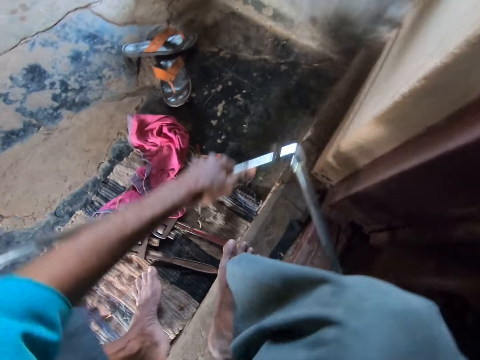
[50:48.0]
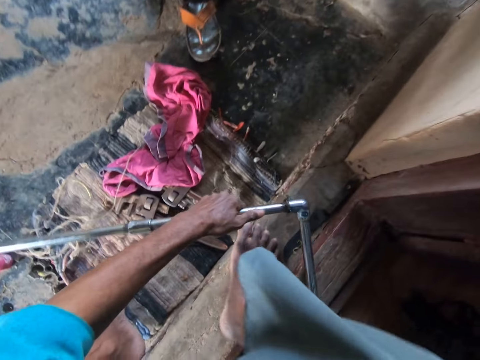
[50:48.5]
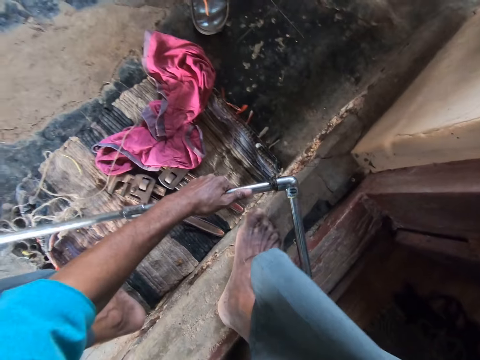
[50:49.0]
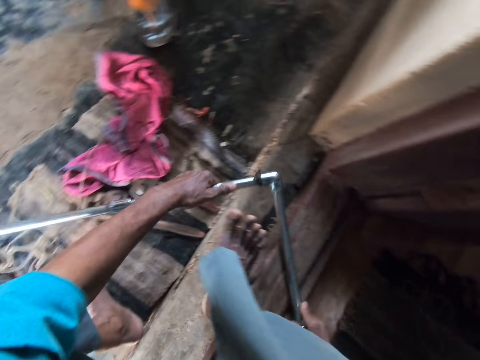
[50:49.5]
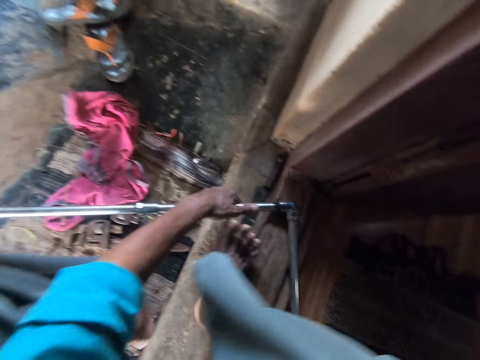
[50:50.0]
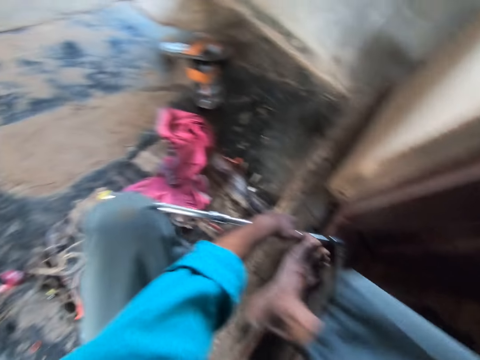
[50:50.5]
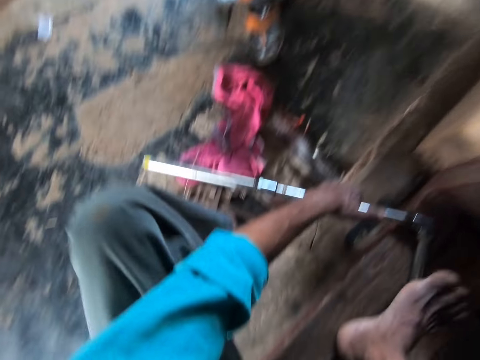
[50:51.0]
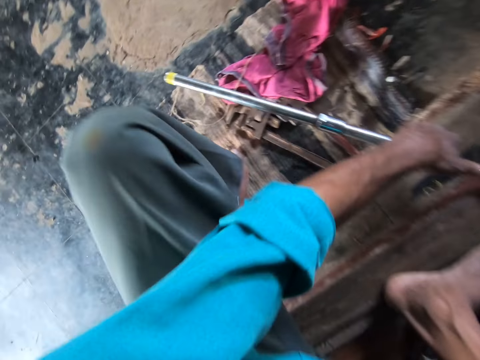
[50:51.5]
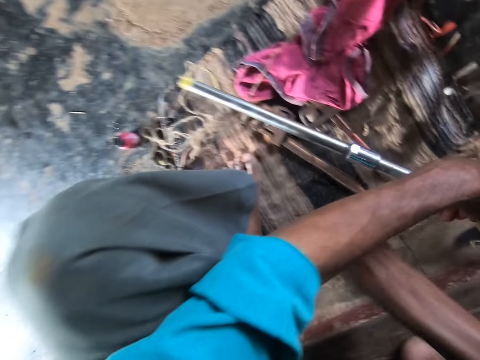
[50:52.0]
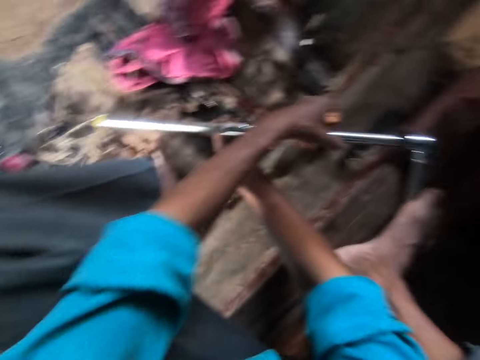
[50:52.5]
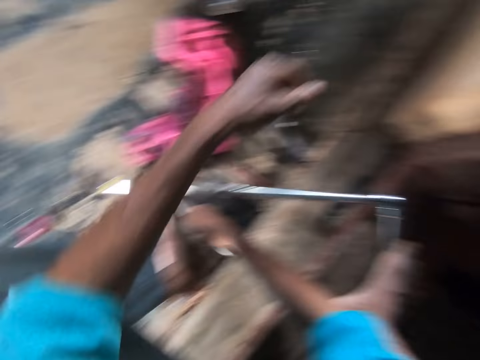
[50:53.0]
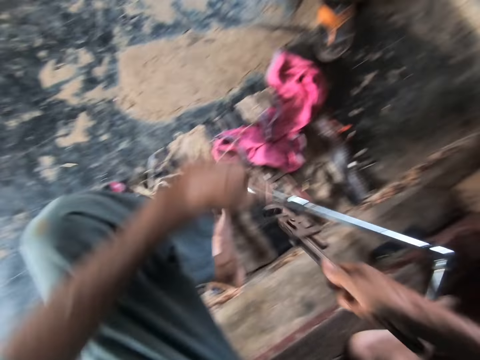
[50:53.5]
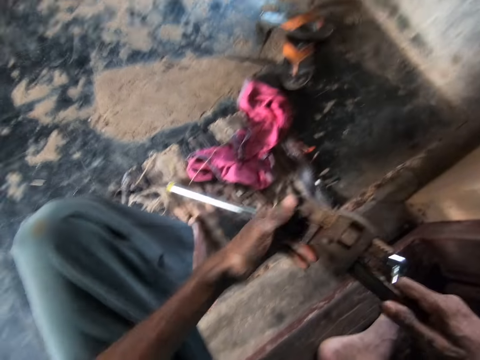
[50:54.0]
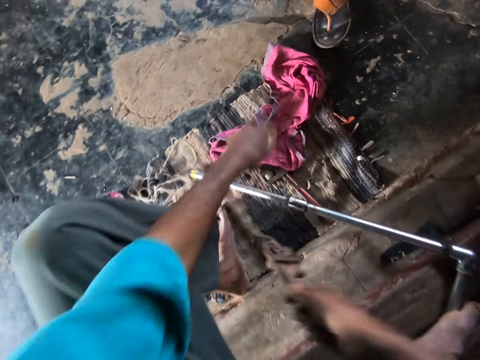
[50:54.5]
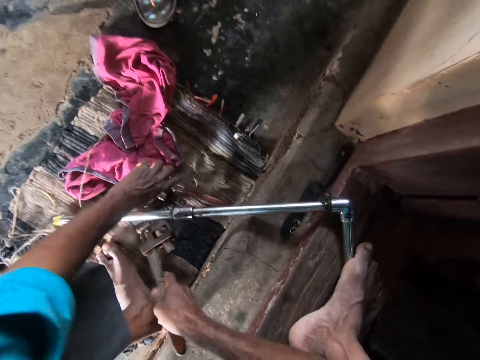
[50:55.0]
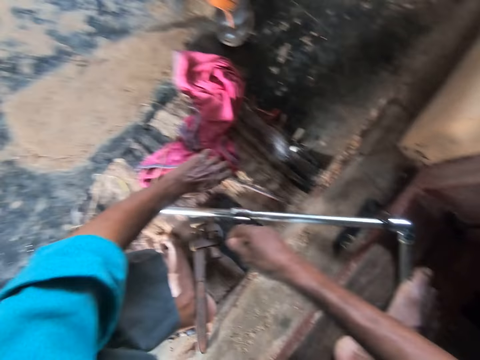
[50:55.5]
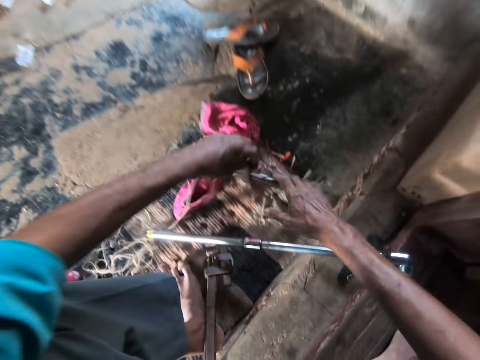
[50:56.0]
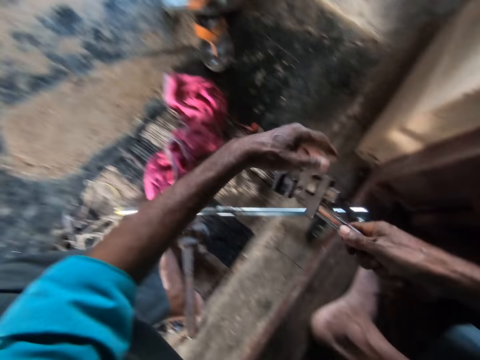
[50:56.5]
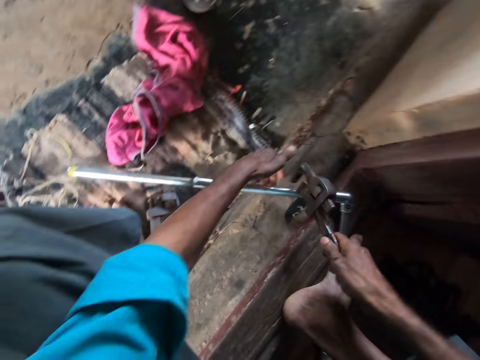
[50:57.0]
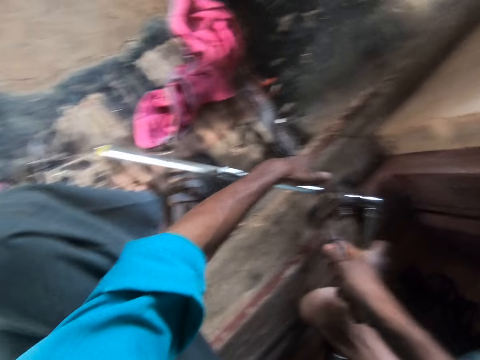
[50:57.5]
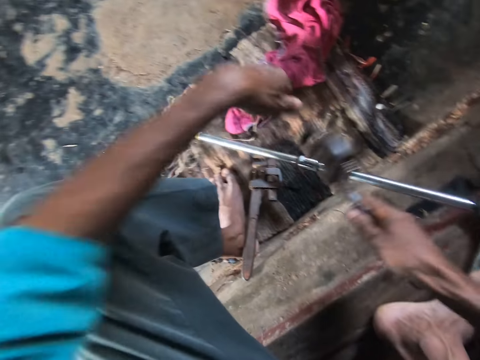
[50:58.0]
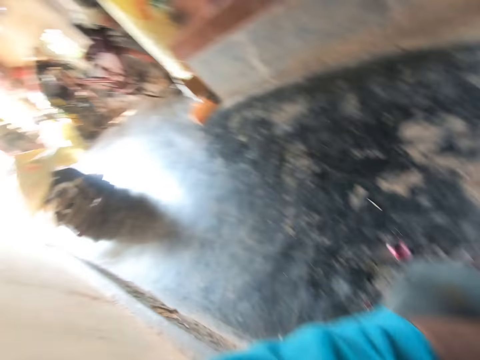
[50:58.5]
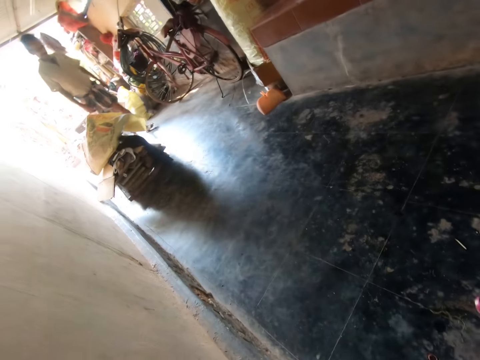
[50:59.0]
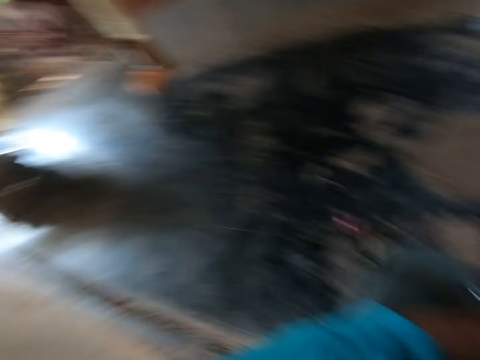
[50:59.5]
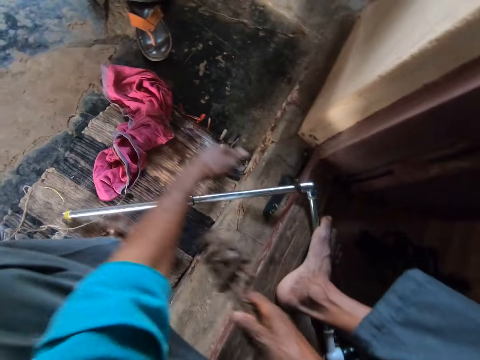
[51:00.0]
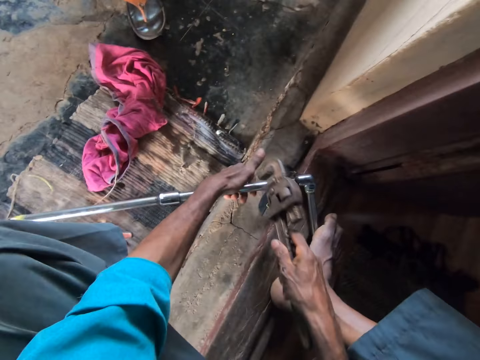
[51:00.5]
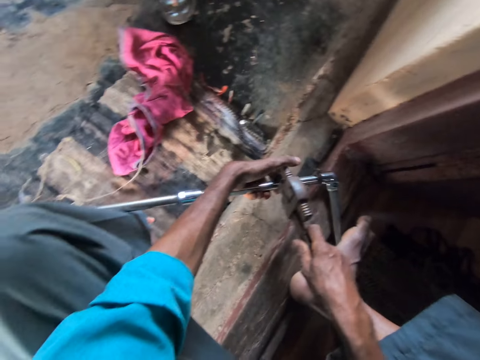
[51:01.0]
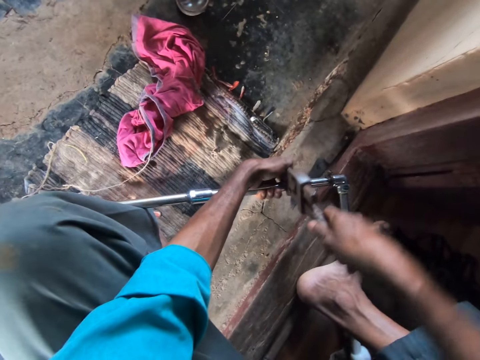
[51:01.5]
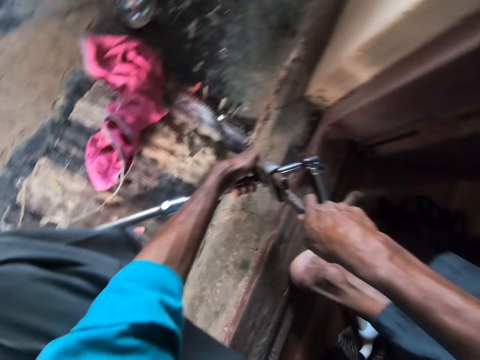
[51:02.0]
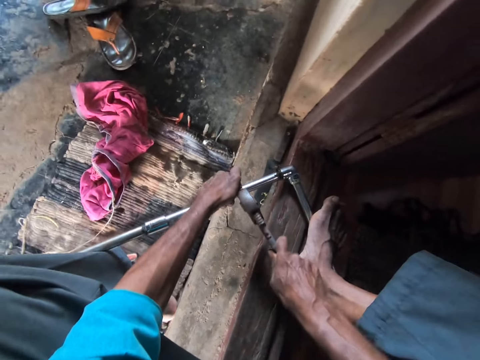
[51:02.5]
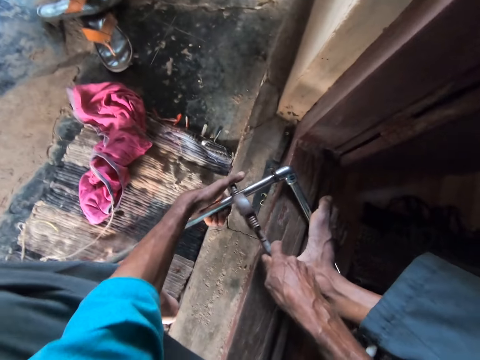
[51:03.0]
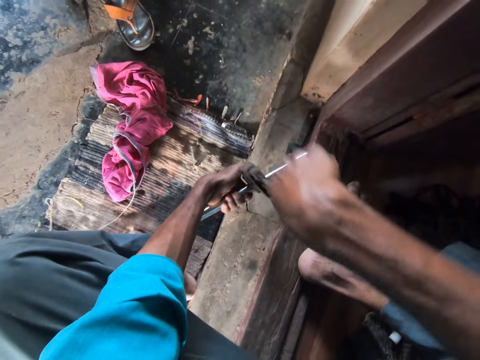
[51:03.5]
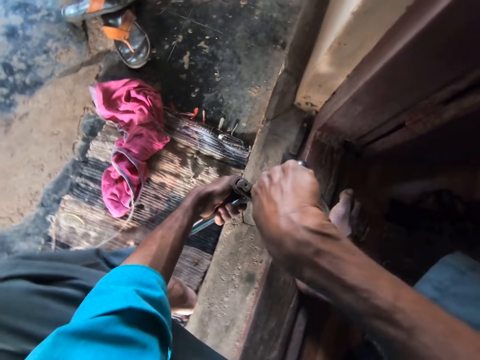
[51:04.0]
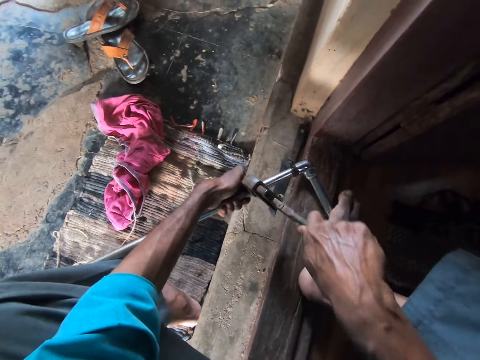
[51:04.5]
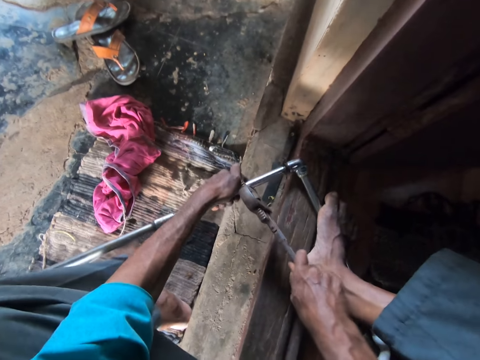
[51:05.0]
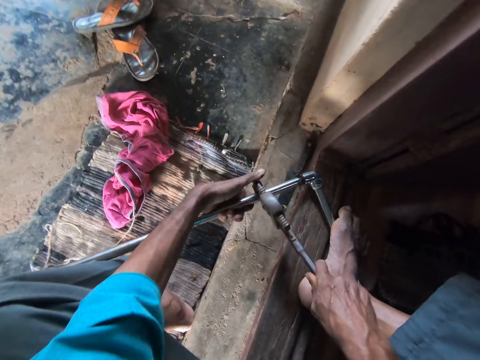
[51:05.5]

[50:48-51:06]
The camera wearer places the pipe down with both hands. He moves the pipe with both hands. He places his right foot over the torque wrench. He steps on the pipe. He grabs a pipe wrench from the floor with his right hand. He touches the pipe wrench with his left hand. He drops the pipe wrench on the floor. He grabs the pipe wrench from the floor with his left hand. He passes the pipe wrench to his right hand. He grabs the pipe with the pipe wrench in his right hand. He drops the pipe wrench on the floor with his right hand. He looks around. He grabs the pipe wrench from the floor with his right hand. He lifts the pipe with his left hand. He grabs the pipe with the pipe wrench in his right hand. He tightens the pipe with the pipe wrench in his right hand.

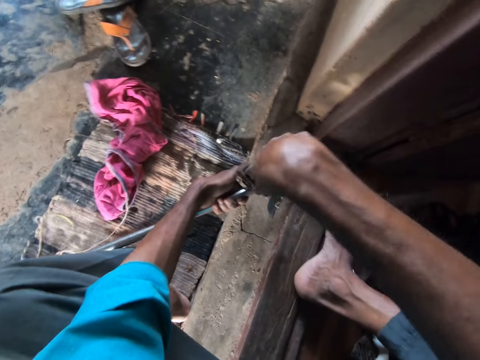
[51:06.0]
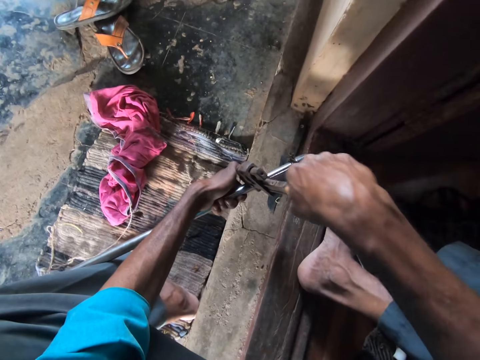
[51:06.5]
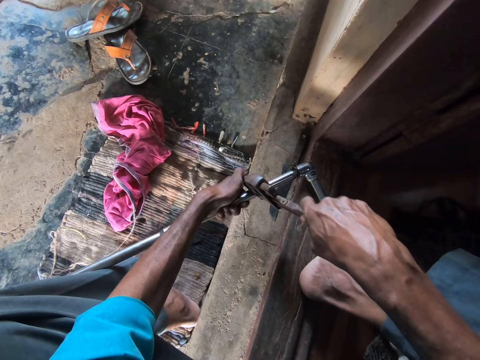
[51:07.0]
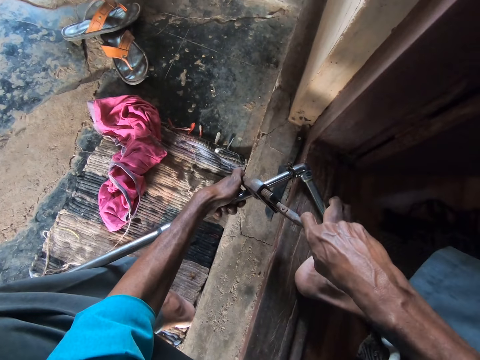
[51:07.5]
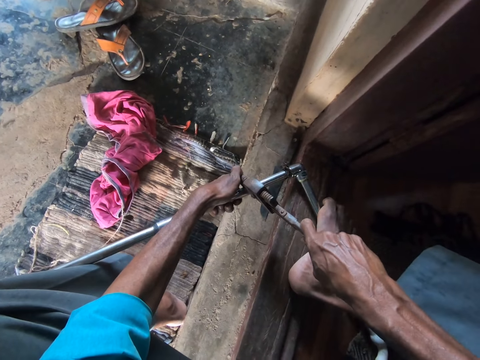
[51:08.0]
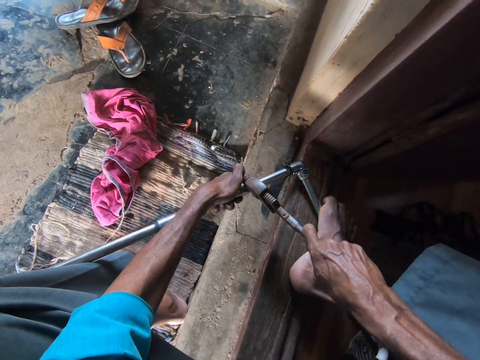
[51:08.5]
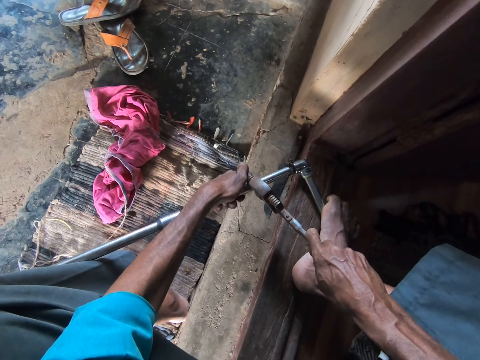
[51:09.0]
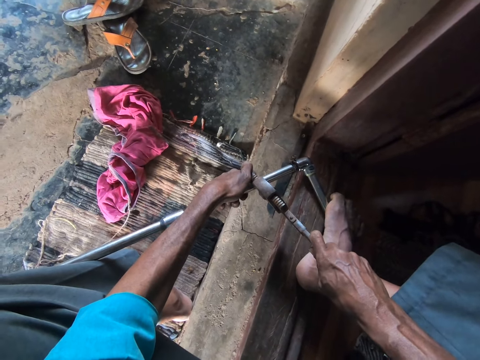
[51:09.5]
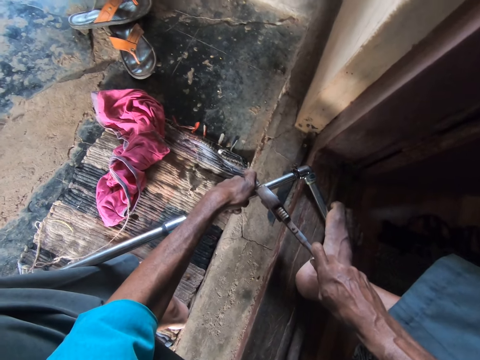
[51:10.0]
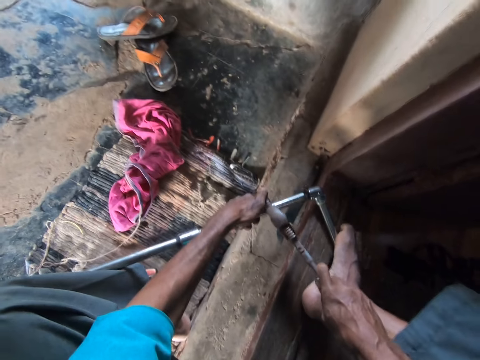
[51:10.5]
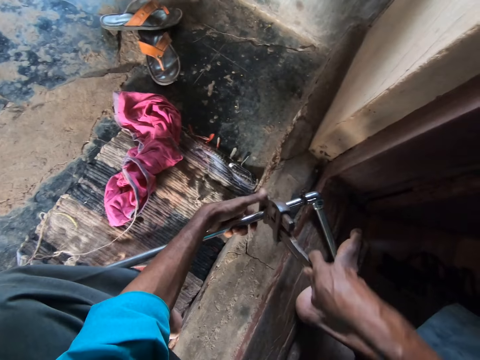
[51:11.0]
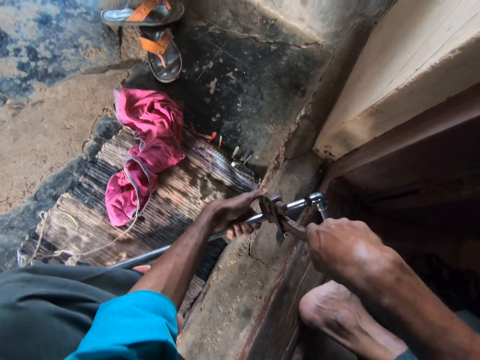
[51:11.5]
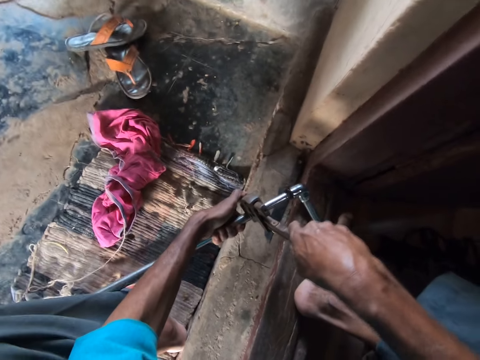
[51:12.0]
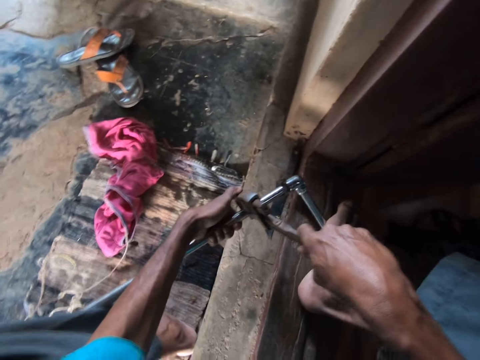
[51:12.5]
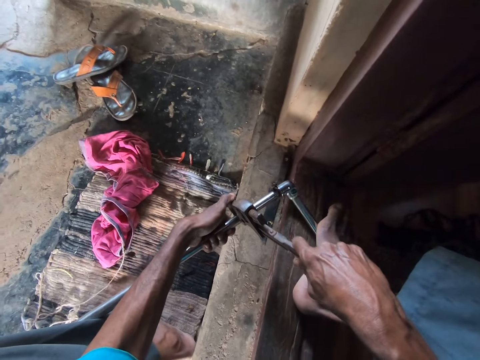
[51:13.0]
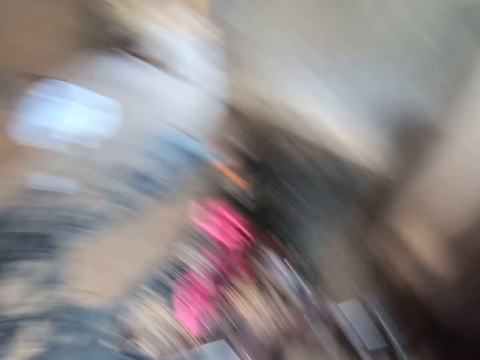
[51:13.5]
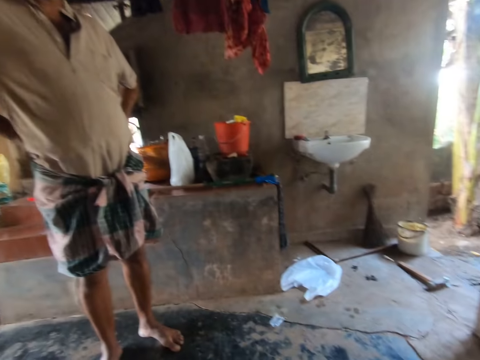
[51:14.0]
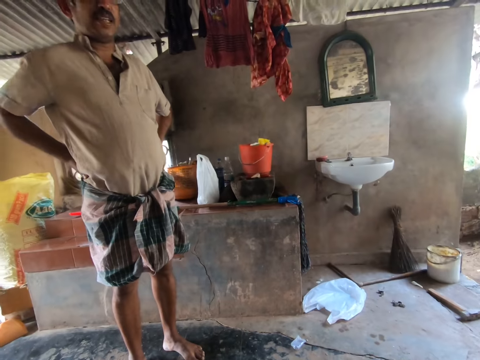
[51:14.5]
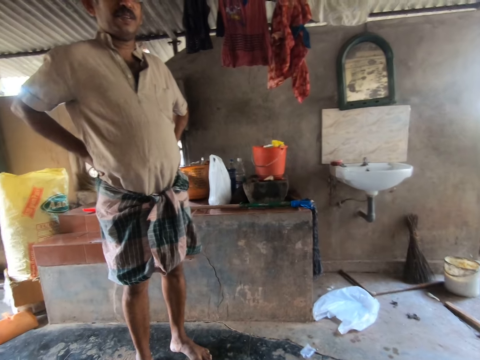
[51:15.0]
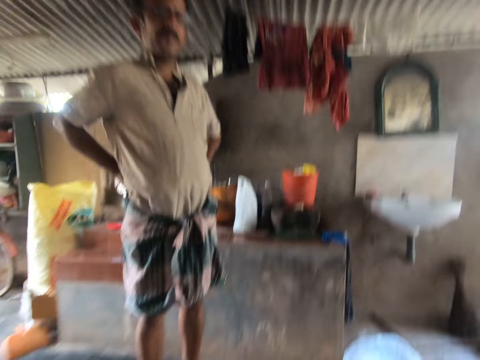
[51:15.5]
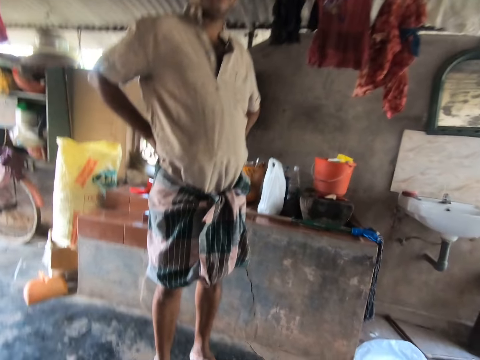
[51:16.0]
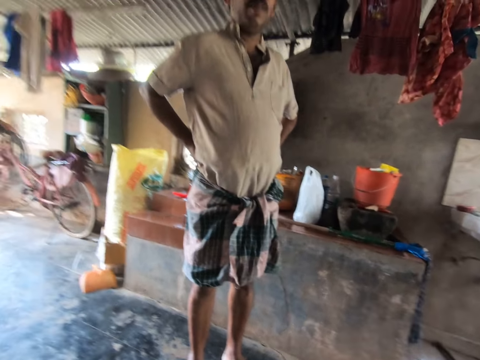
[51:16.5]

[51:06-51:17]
The camera wearer converses with a man. They fasten the pipe. They talk with the man. They fasten the pipe. They look around. They talk with the man.
